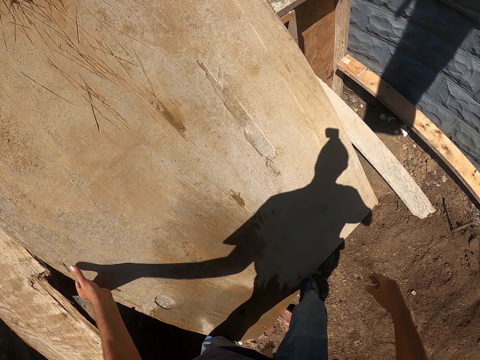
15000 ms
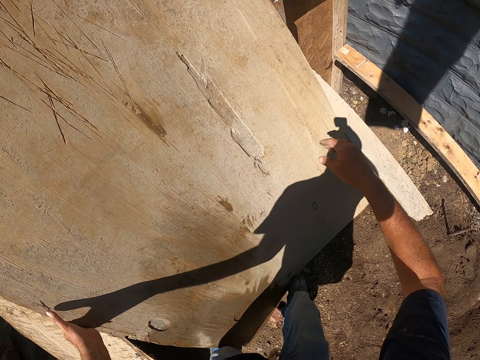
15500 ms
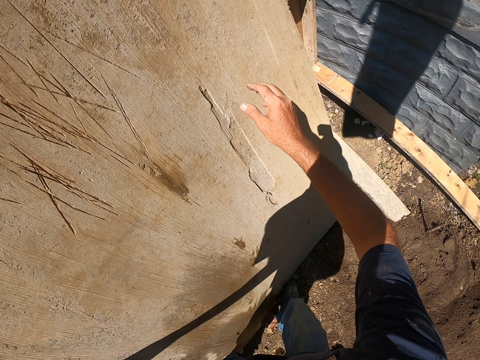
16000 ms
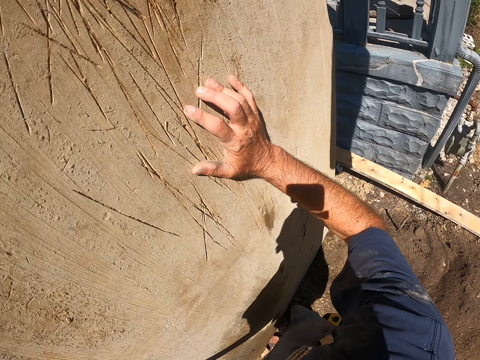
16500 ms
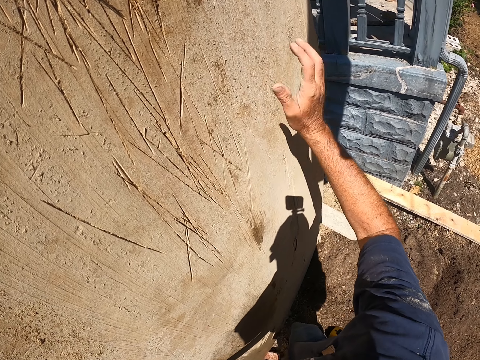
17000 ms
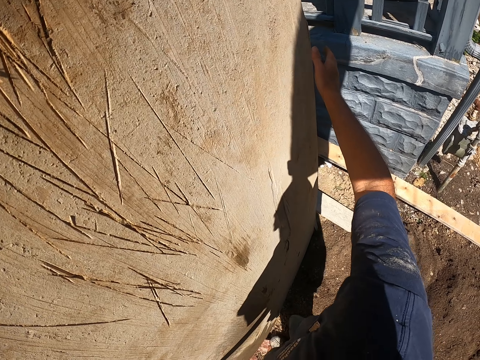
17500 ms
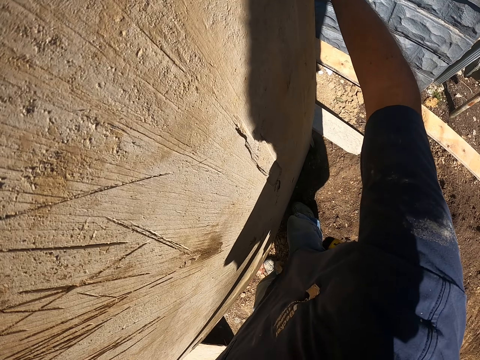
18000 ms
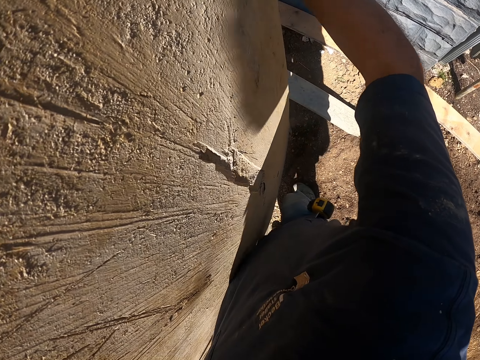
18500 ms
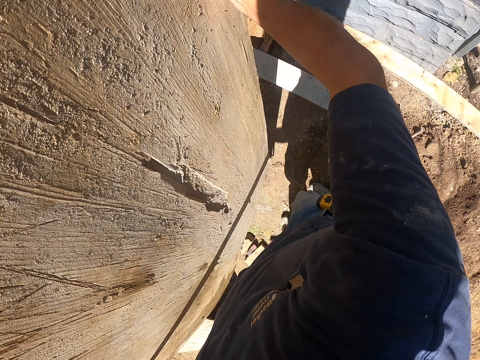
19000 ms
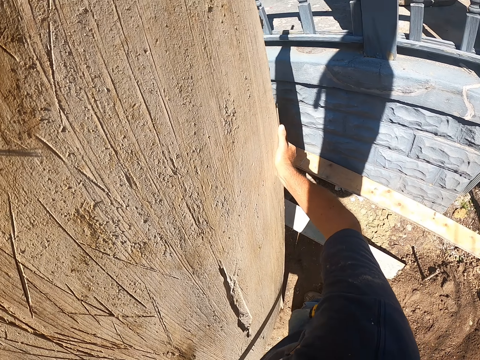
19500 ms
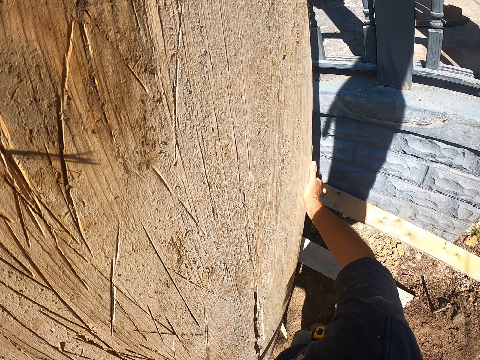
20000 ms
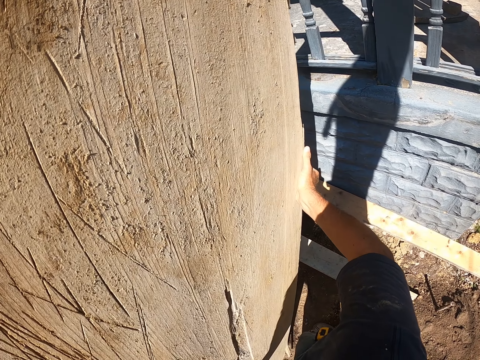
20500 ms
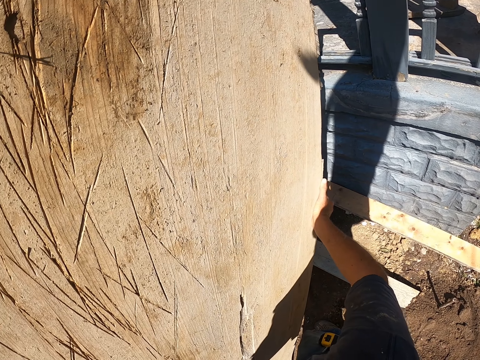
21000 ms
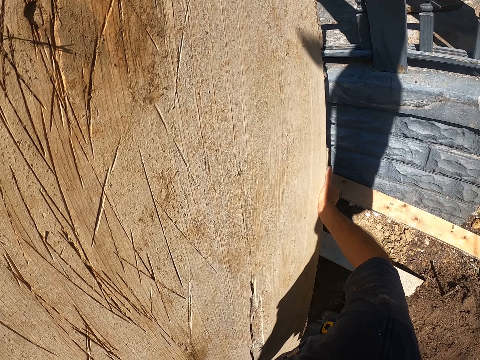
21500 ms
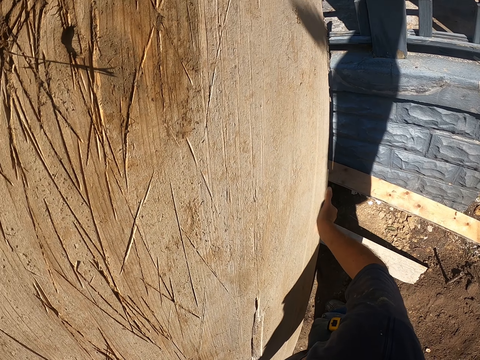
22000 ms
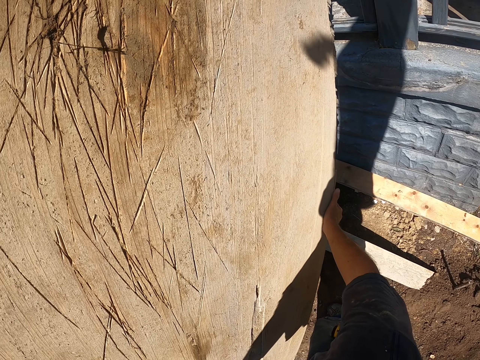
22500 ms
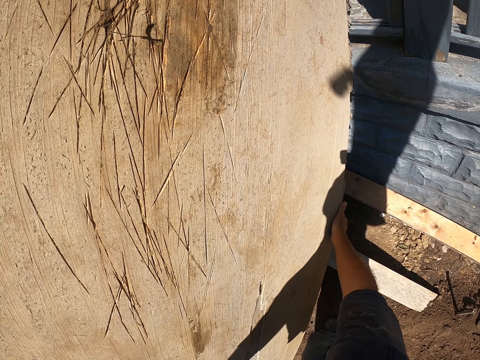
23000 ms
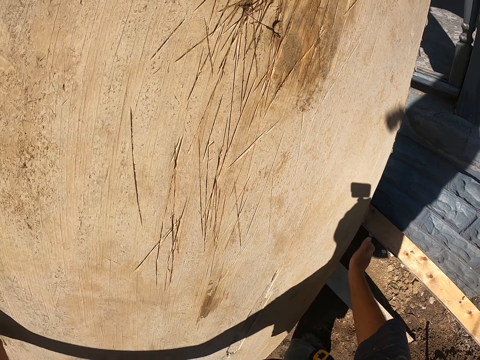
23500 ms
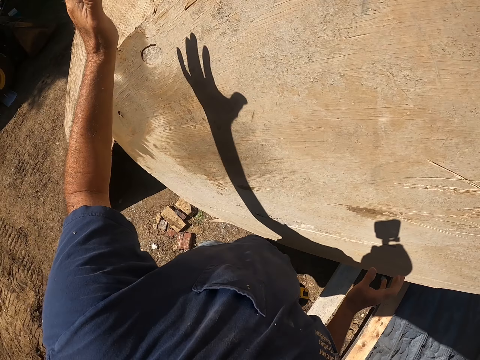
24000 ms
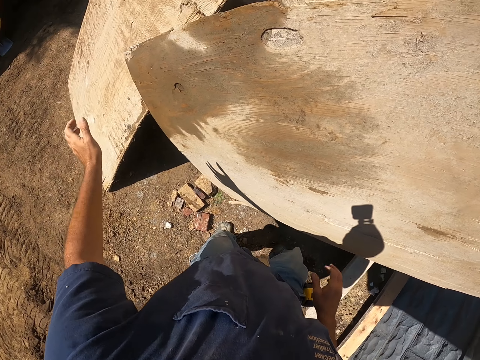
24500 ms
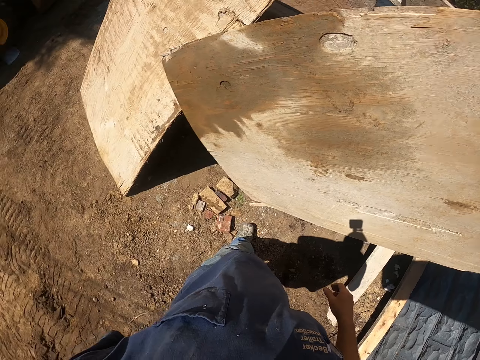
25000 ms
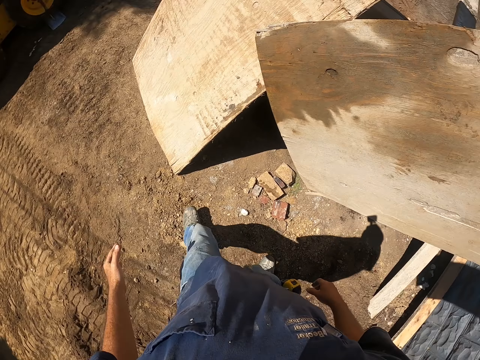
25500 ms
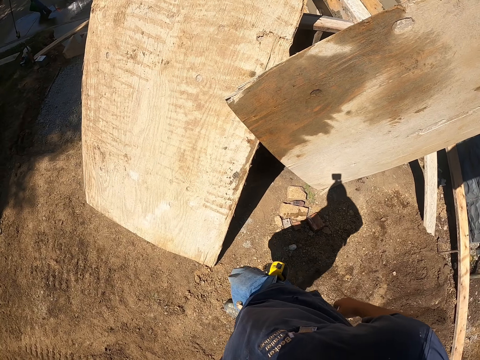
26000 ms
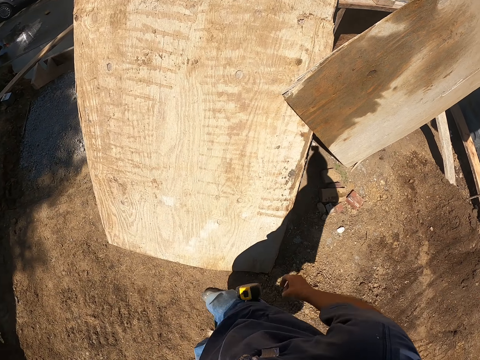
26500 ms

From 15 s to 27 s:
The camera wearer moves the board.

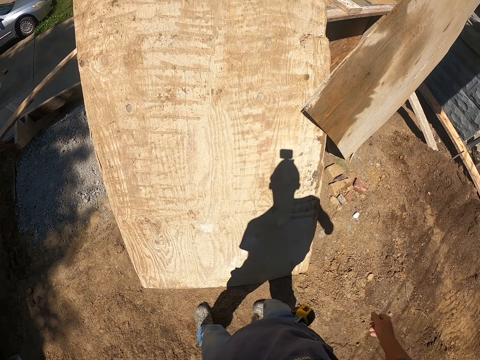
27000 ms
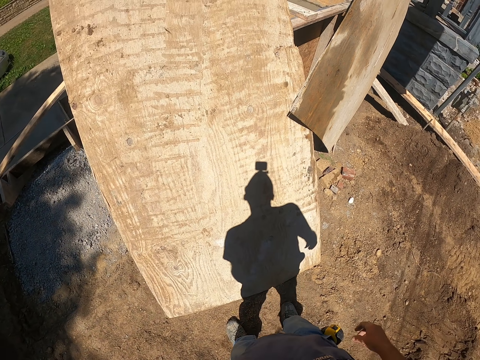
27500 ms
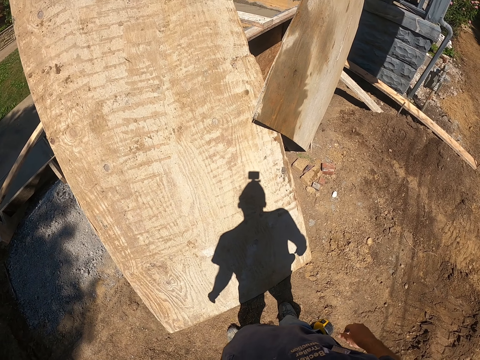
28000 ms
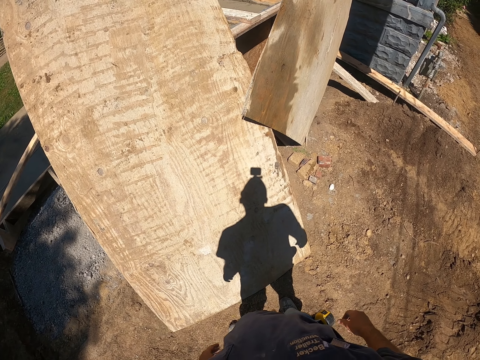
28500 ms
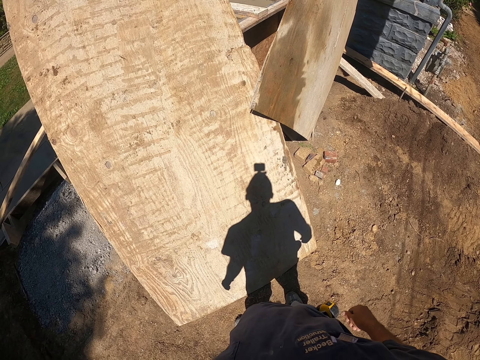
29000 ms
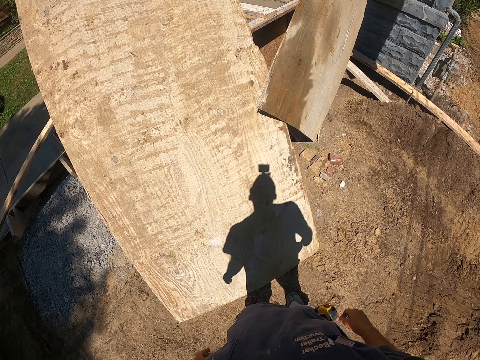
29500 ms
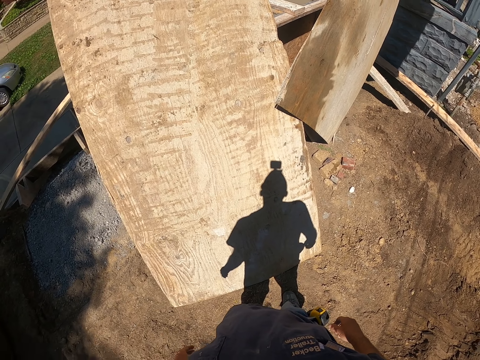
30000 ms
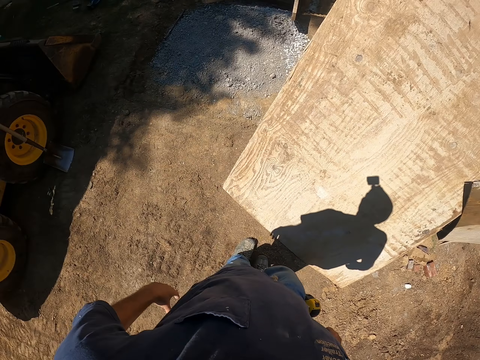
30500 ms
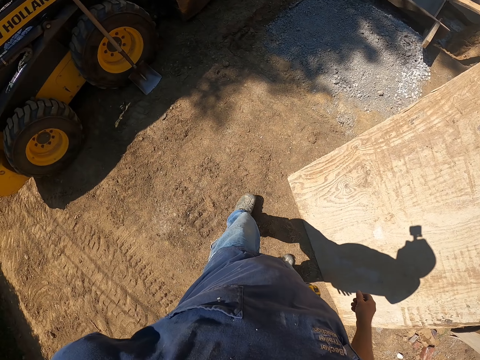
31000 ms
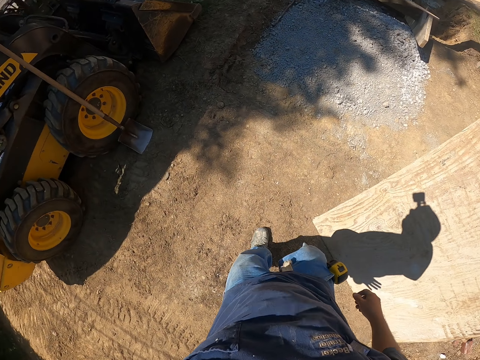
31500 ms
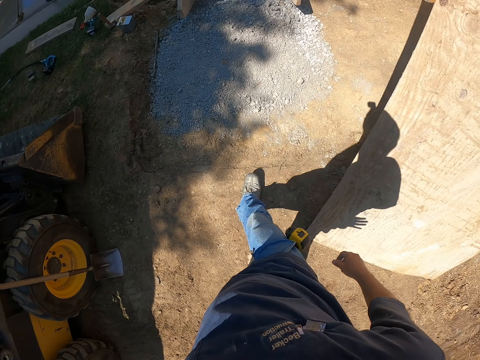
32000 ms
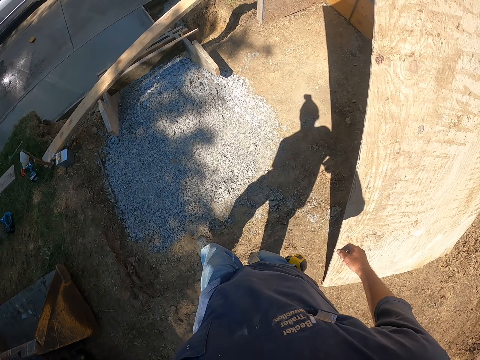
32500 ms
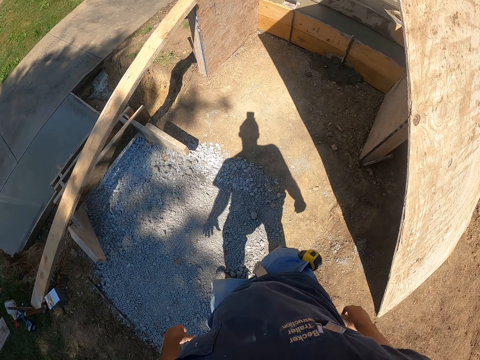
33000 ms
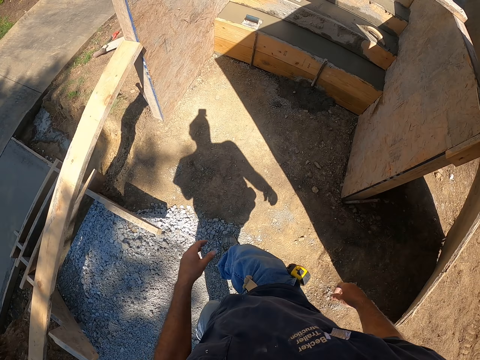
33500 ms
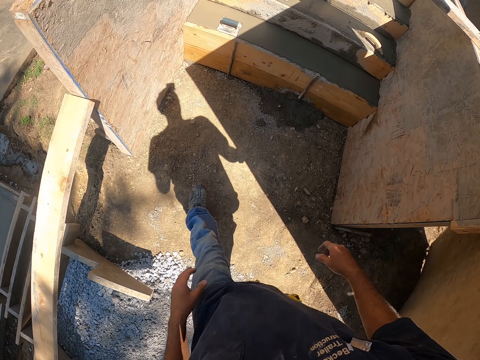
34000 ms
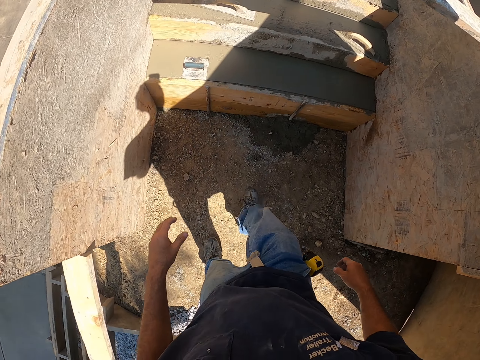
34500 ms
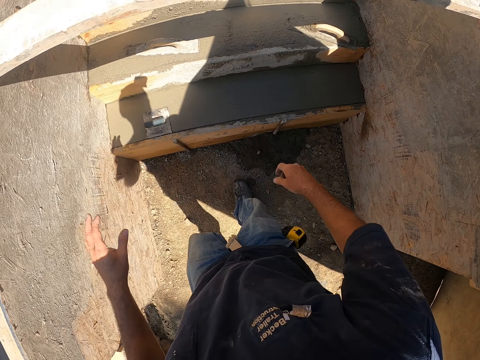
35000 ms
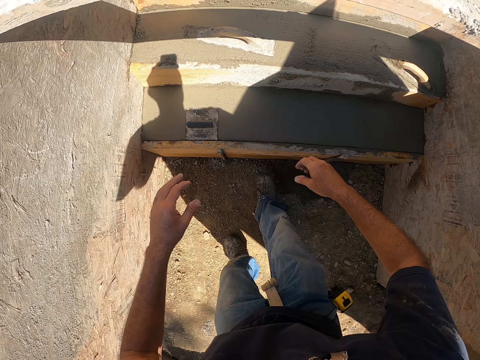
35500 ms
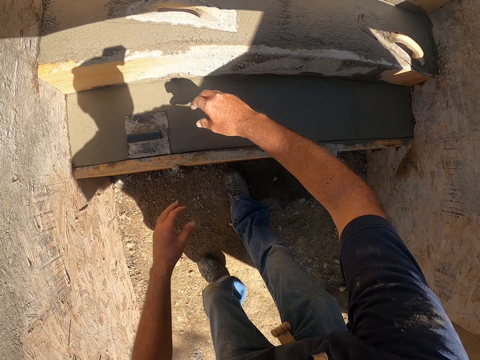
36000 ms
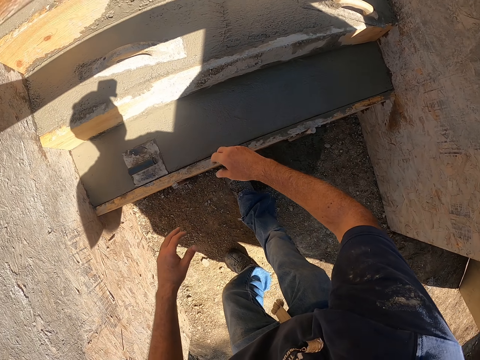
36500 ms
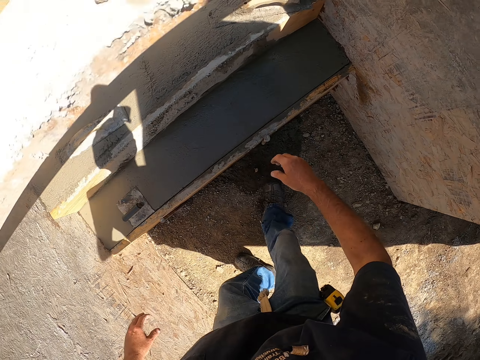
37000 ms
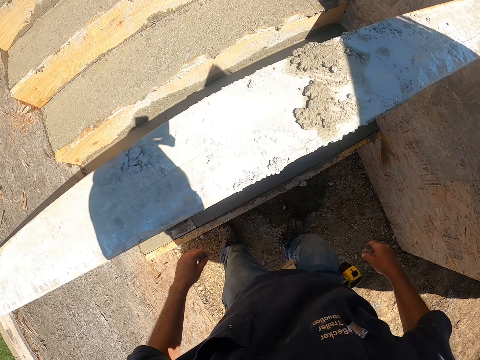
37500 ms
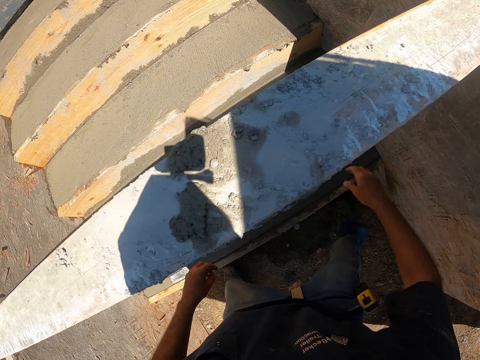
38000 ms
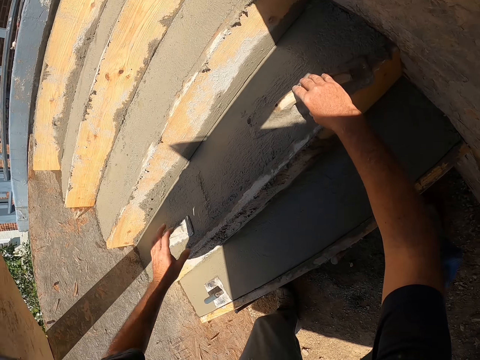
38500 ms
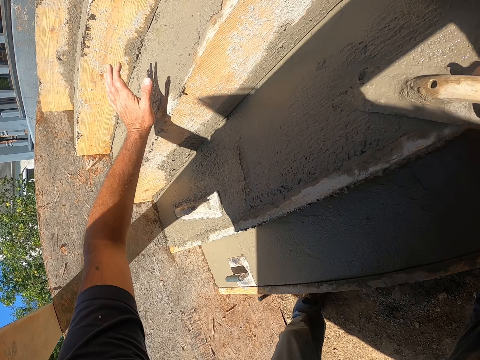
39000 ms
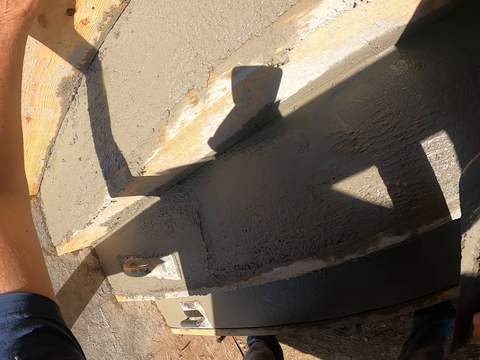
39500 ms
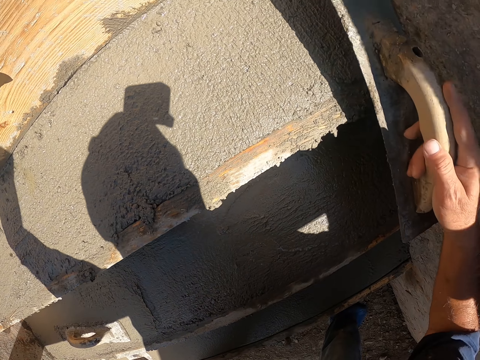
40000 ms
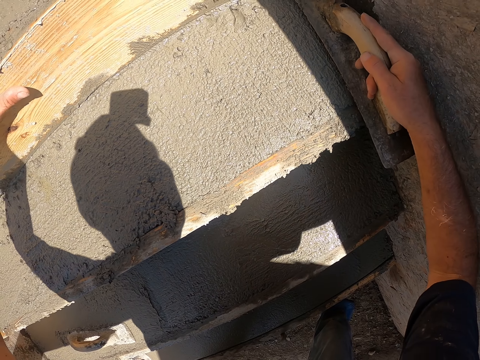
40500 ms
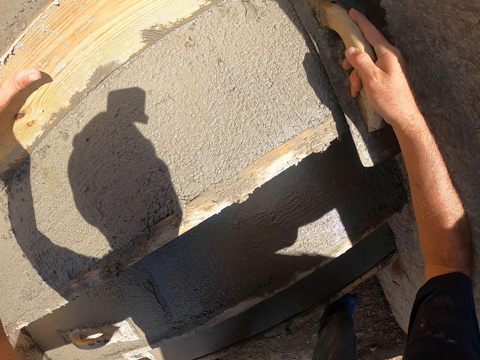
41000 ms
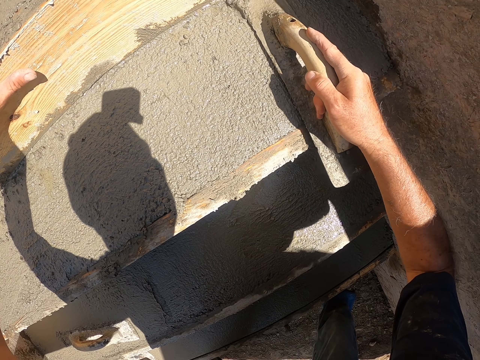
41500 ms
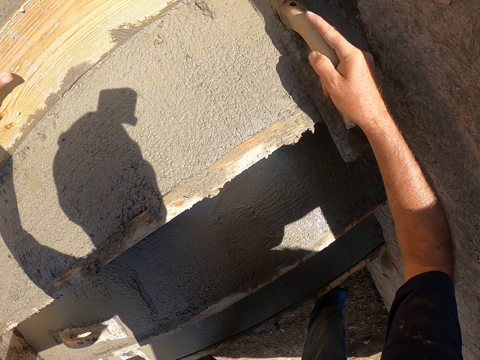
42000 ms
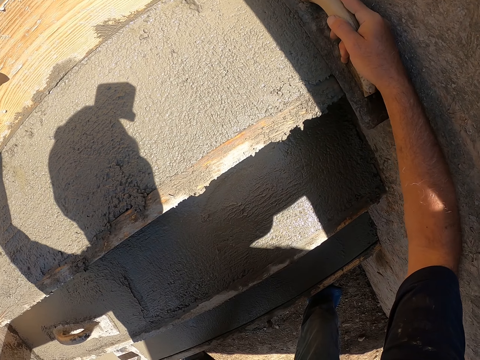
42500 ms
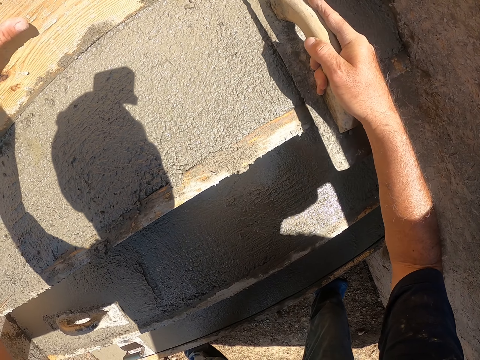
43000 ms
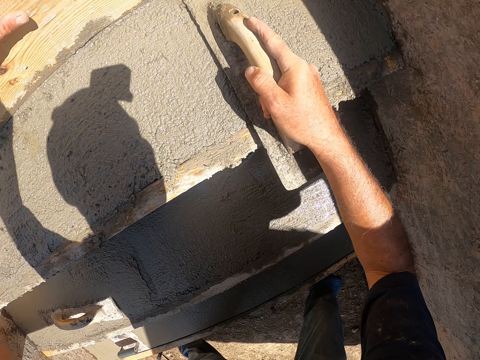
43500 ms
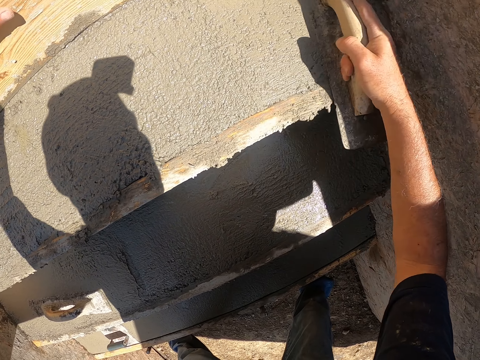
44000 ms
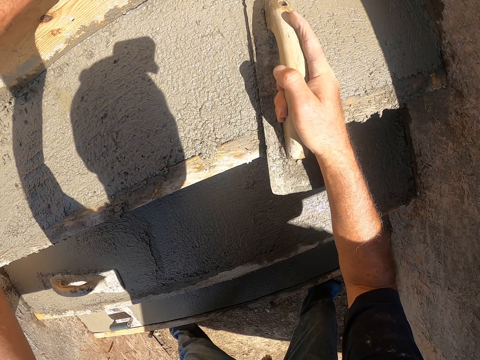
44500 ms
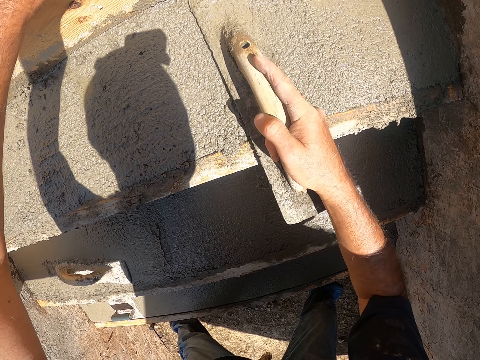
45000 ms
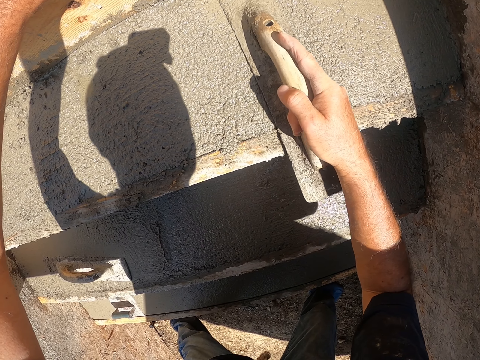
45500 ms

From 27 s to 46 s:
The camera wearer looks at the board. They pick up the concrete trowel. They flatten the concrete with a float. They plaster the staircase.
